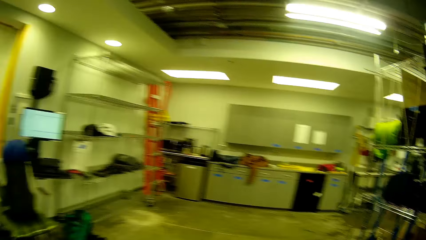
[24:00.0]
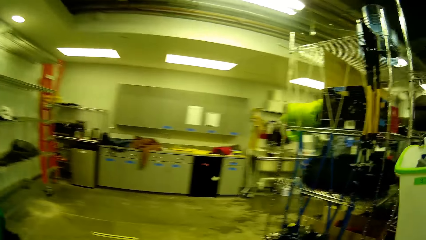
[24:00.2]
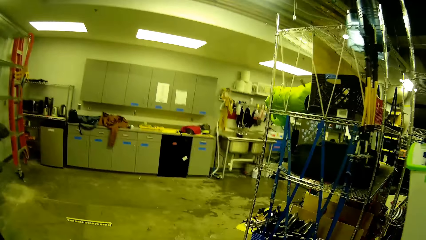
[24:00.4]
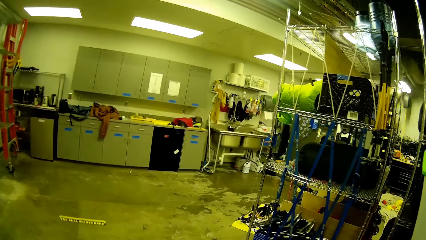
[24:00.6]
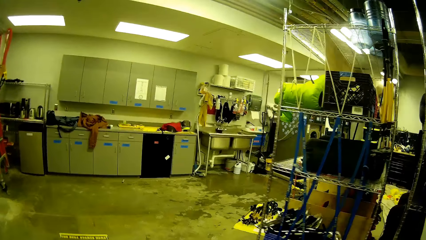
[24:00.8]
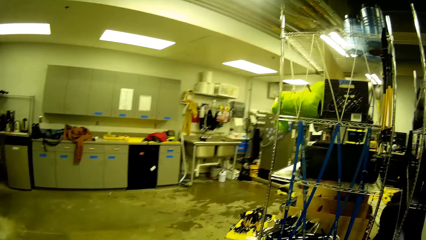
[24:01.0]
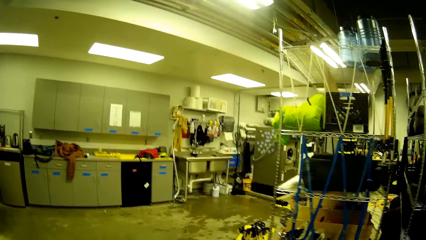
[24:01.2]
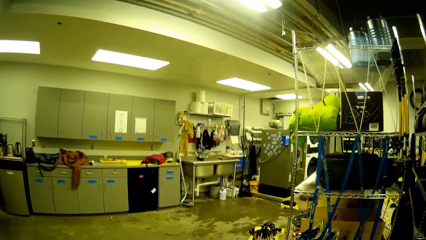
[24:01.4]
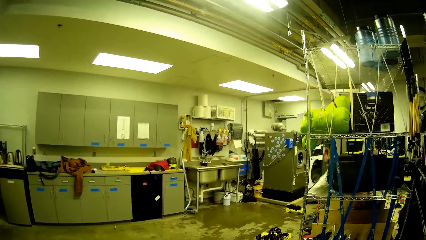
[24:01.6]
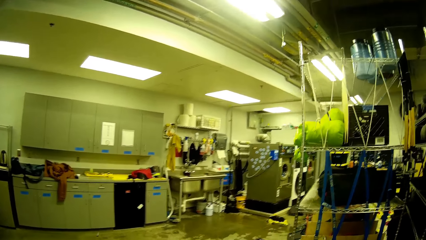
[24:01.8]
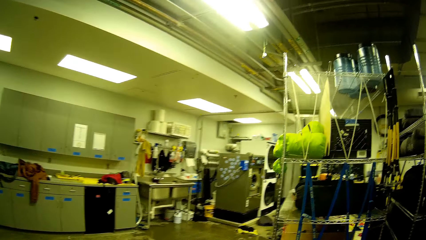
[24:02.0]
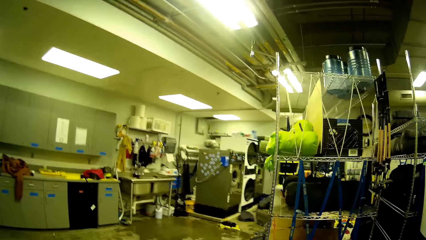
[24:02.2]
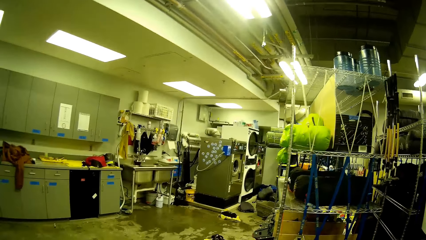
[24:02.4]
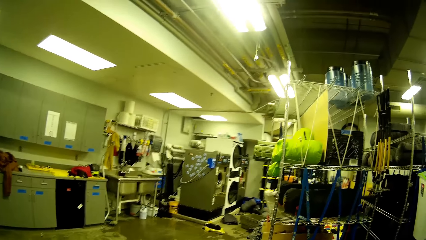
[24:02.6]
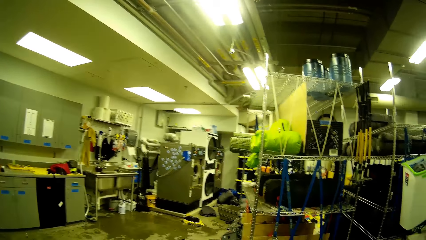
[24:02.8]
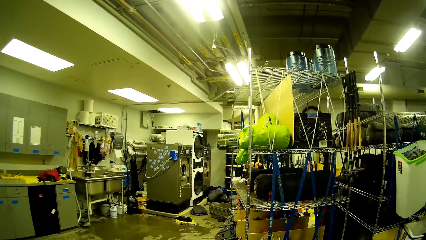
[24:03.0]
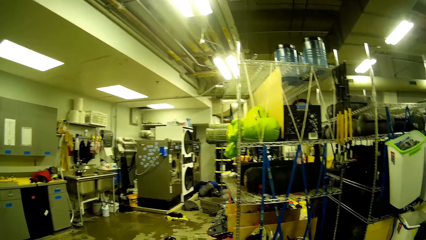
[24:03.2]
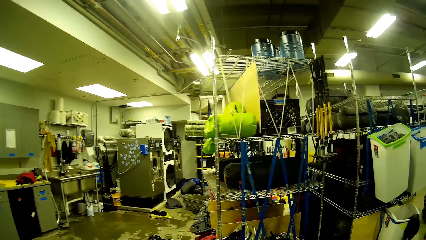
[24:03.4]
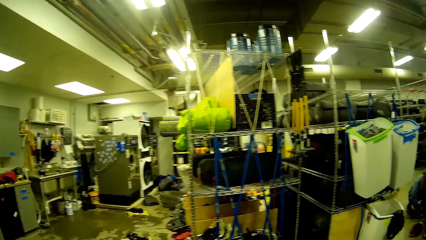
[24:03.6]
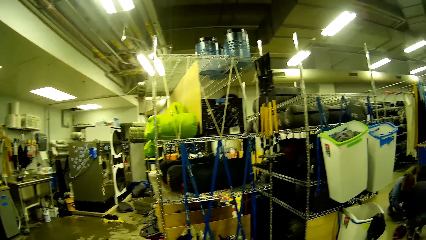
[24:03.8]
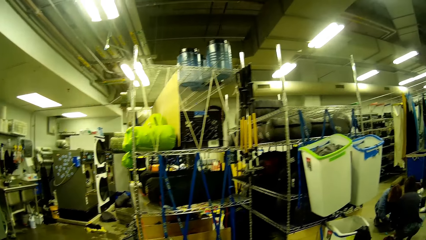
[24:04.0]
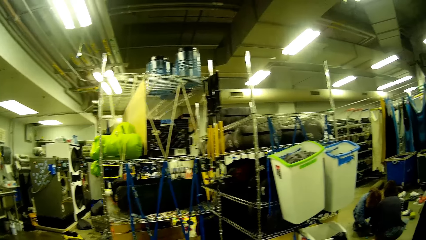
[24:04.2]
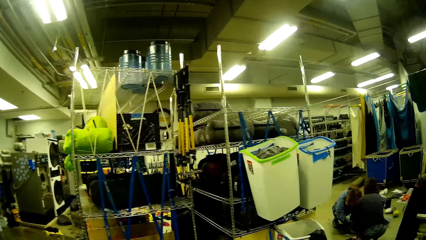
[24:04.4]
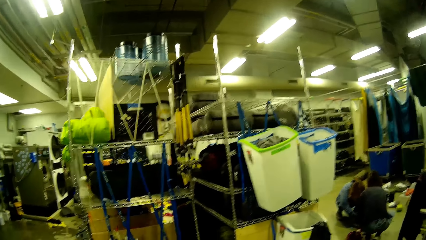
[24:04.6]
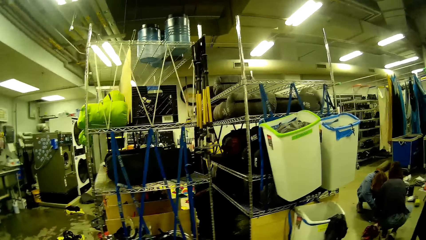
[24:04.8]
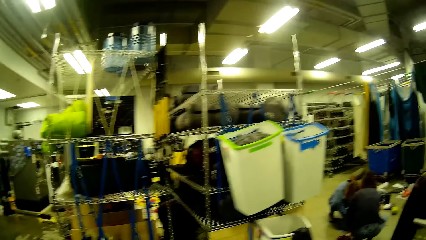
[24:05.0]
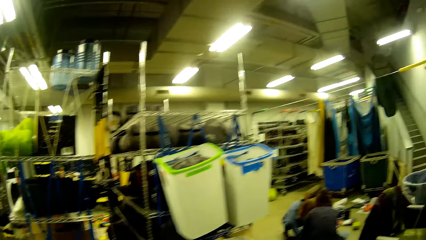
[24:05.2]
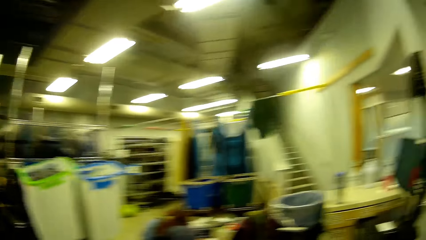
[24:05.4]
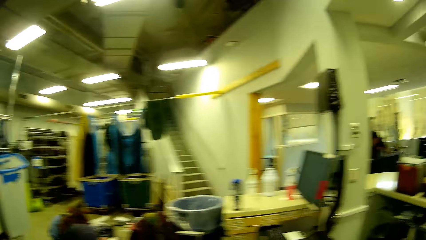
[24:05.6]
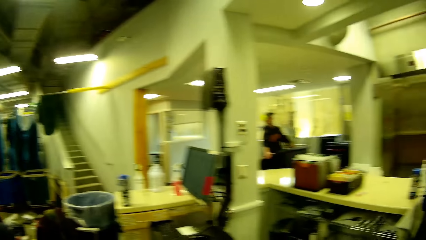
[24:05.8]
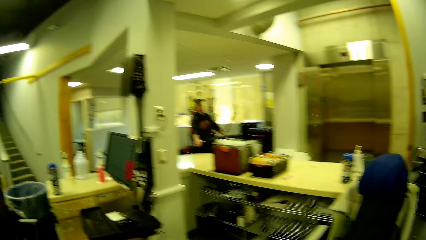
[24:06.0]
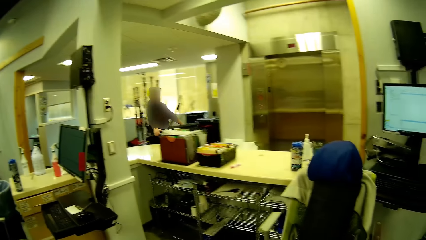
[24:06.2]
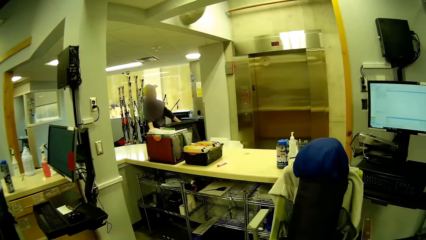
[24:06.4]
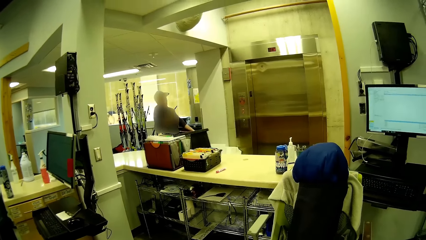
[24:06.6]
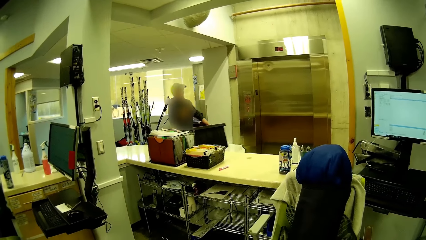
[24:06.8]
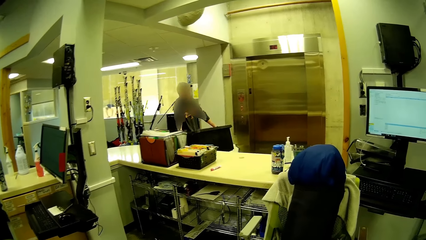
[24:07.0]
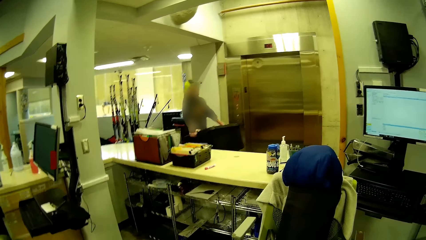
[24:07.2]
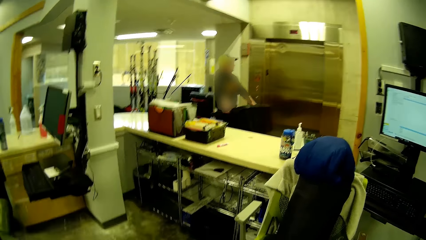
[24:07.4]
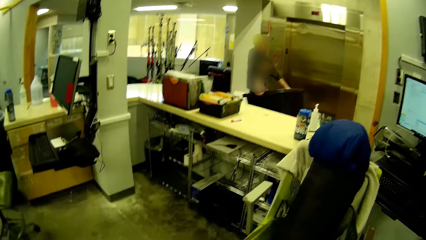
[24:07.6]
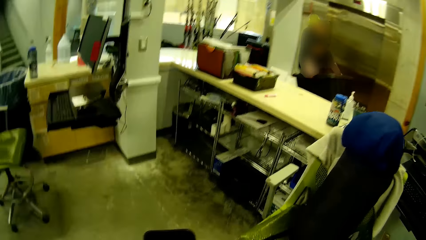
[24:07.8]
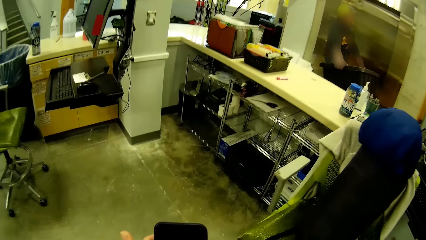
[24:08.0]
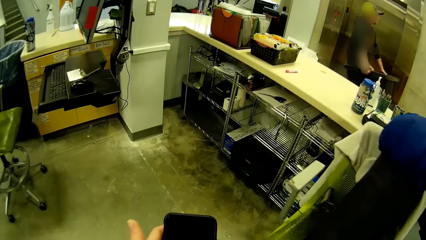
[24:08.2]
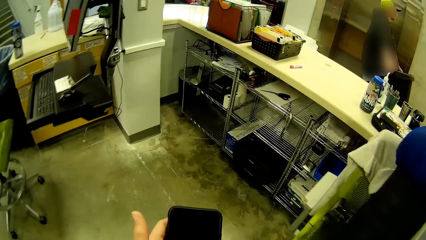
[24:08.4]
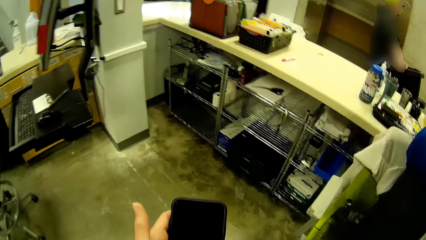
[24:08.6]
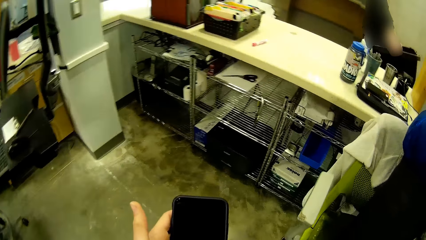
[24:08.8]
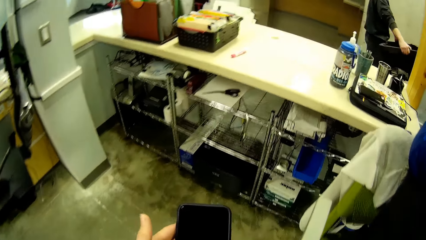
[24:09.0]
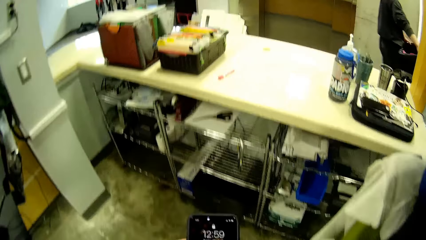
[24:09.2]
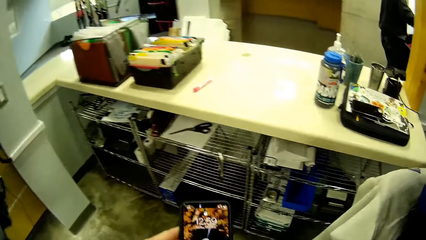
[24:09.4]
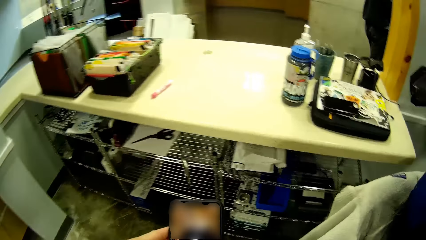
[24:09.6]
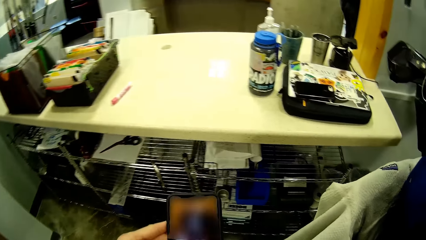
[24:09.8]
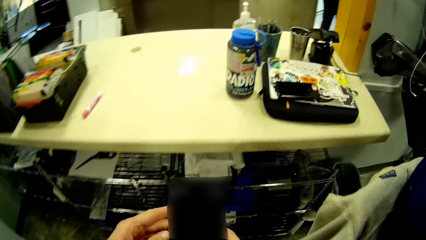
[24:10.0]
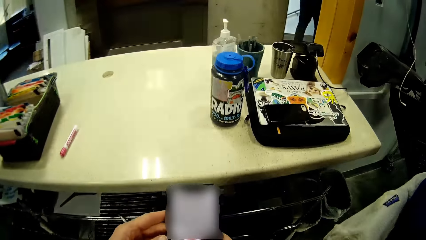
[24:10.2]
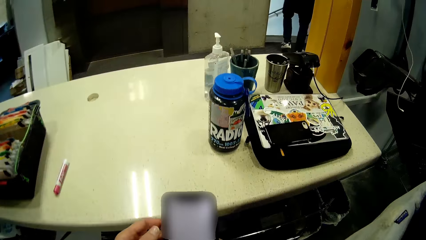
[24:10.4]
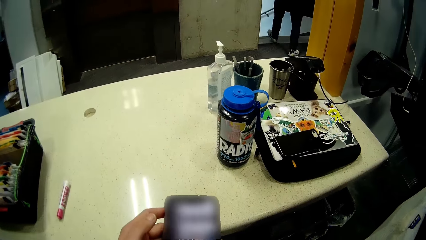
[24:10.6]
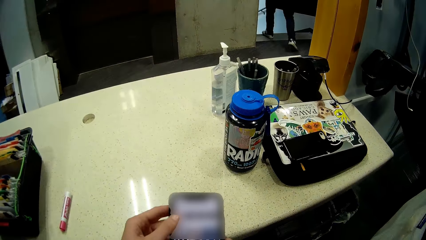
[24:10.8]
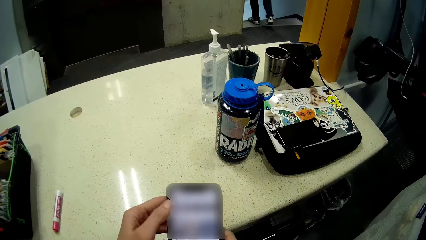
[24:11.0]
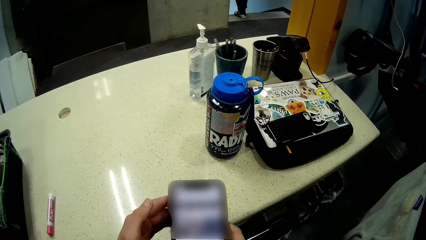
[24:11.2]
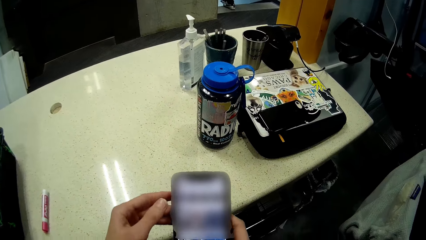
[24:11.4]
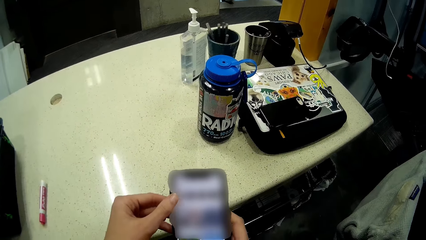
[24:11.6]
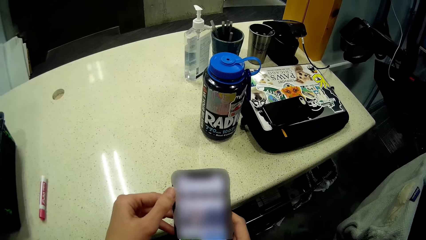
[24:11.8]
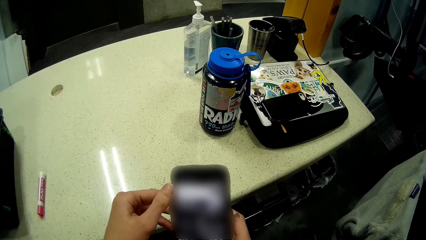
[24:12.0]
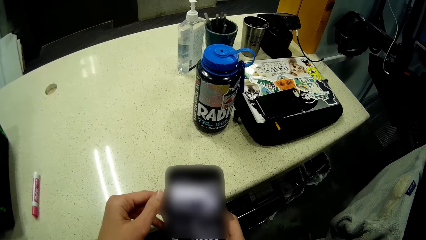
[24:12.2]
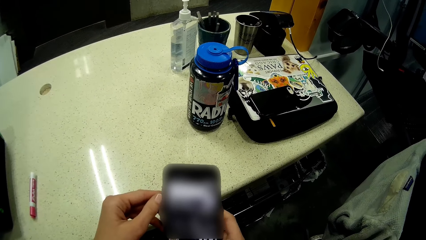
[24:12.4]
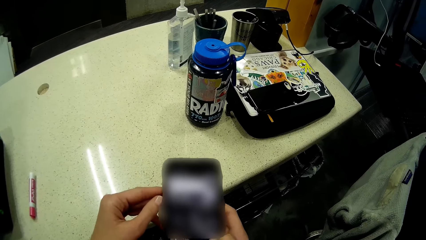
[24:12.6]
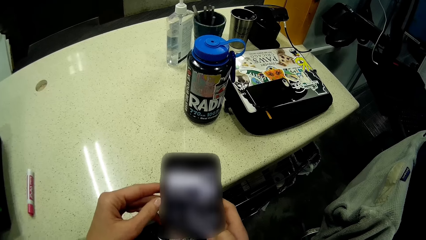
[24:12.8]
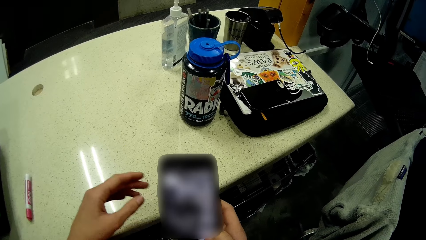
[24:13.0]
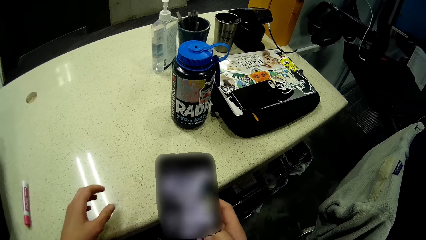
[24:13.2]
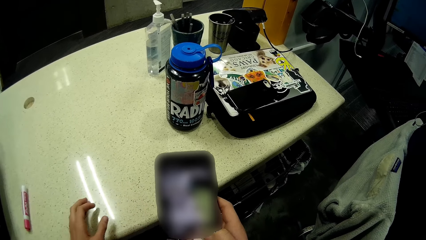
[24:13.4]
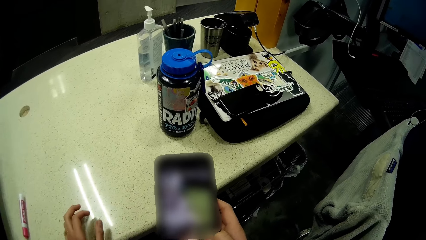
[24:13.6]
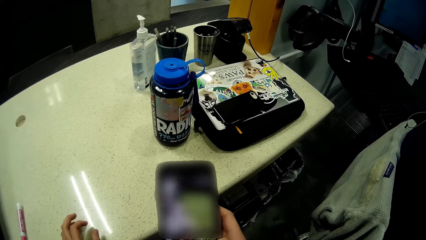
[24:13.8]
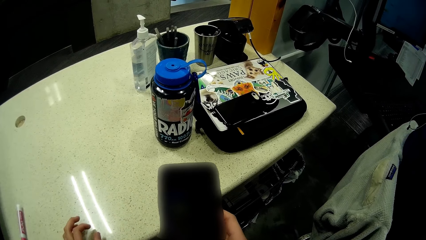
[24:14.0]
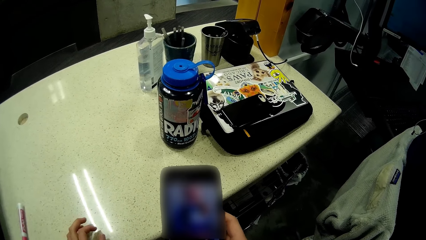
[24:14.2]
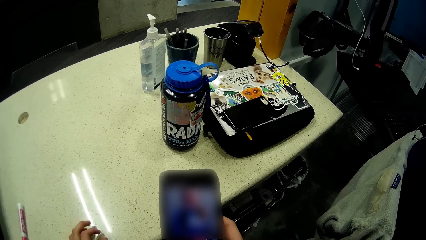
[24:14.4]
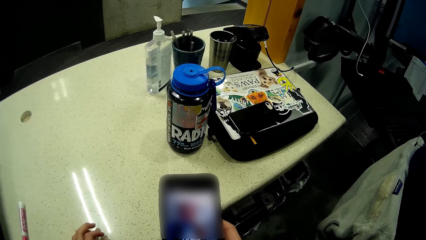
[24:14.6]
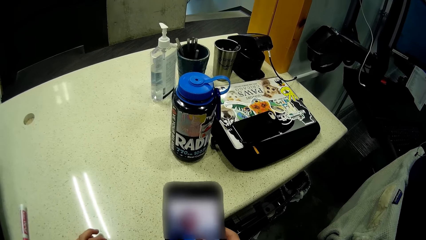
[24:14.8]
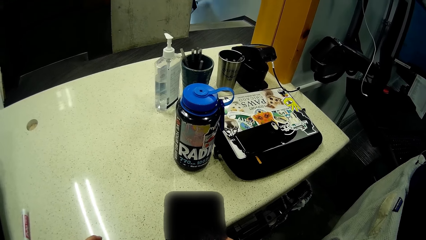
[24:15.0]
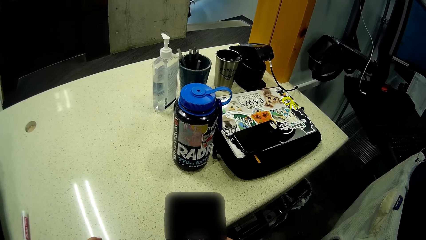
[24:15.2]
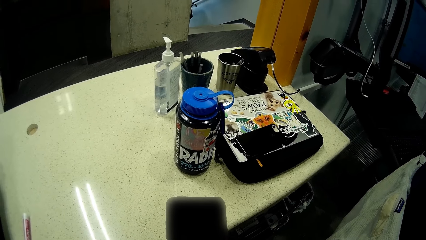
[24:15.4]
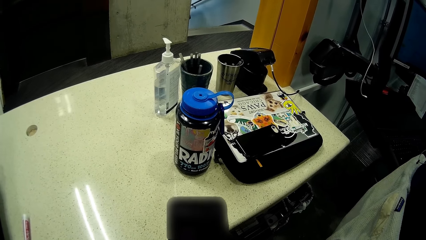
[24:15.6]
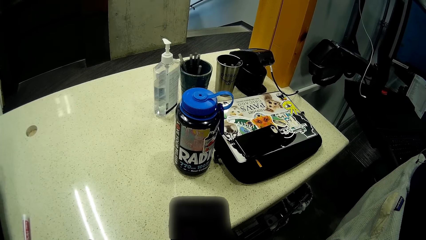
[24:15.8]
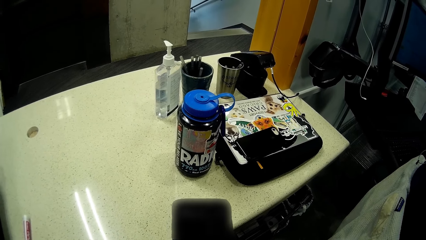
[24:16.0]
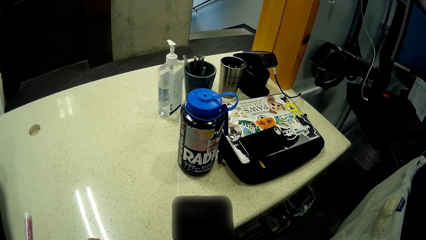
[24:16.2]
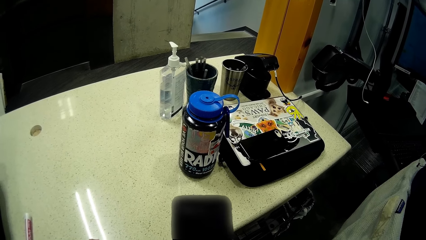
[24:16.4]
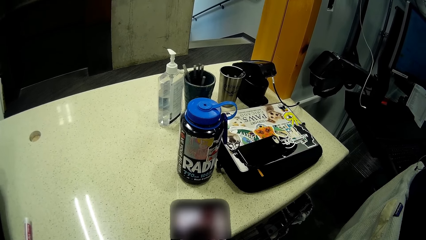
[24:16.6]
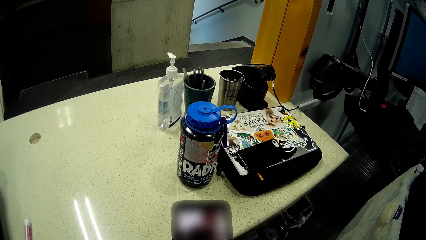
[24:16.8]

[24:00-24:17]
The camera wearer stares at the room. Another man walks past the counter with a box in hand. The camera wearer operates a phone in her hand.
